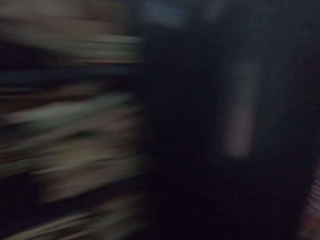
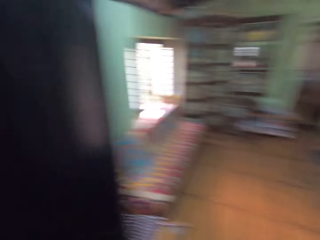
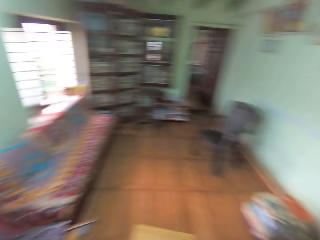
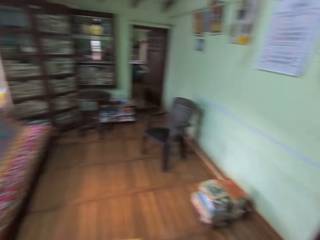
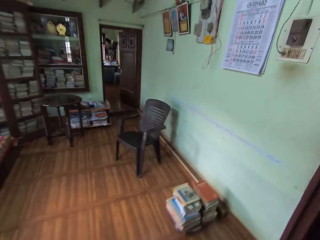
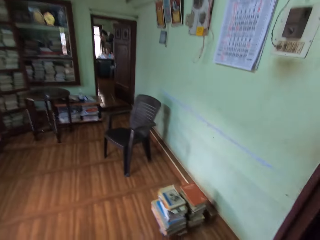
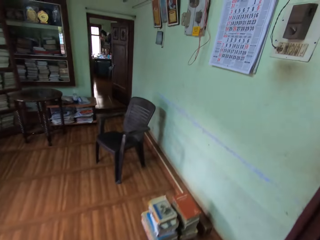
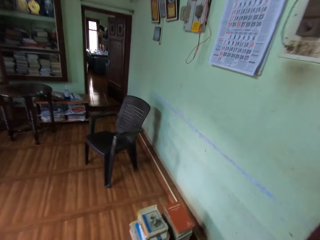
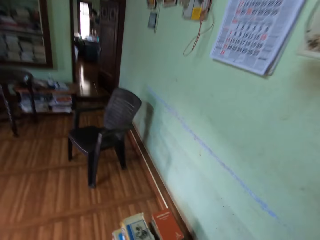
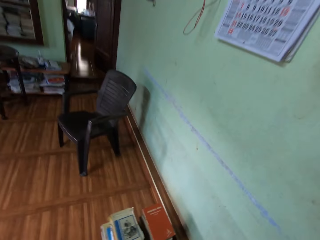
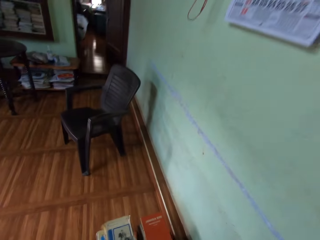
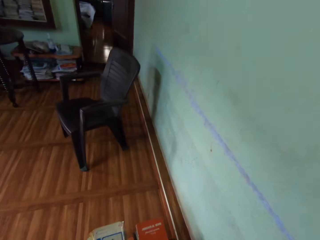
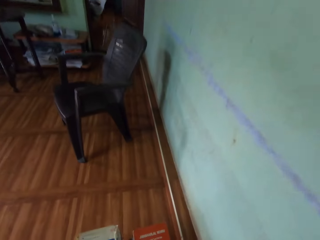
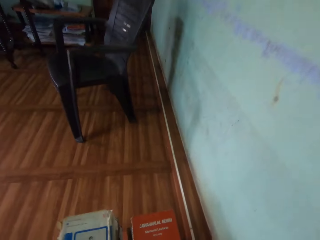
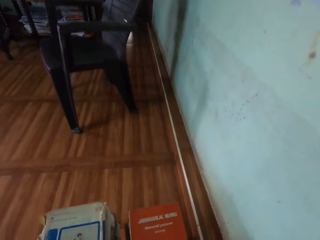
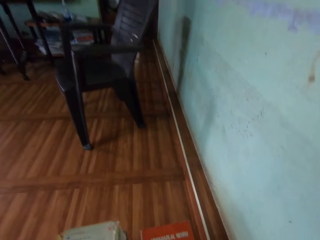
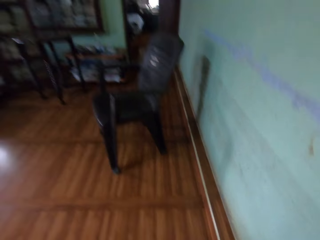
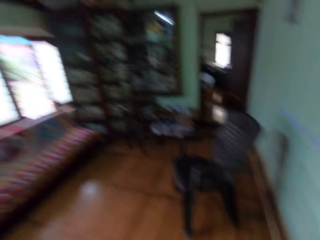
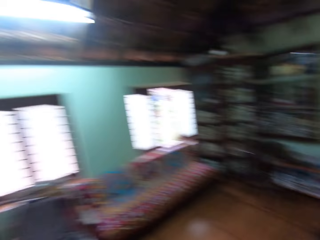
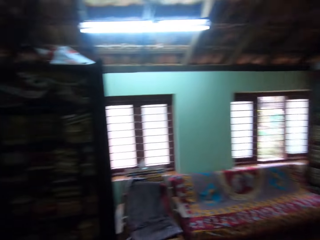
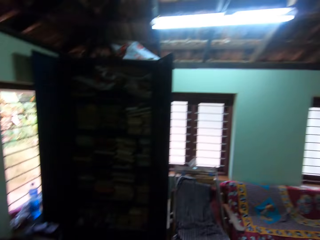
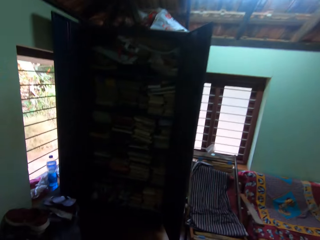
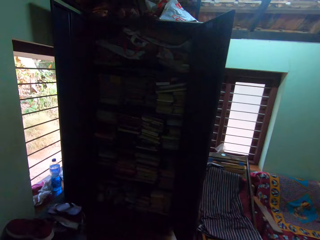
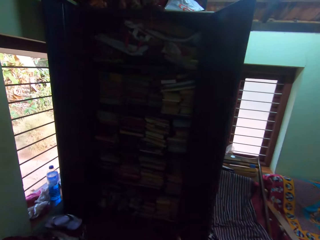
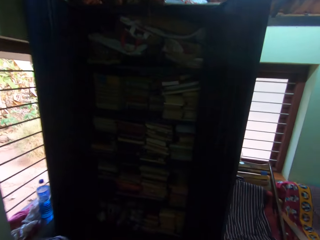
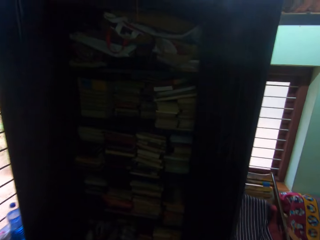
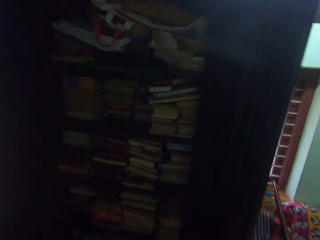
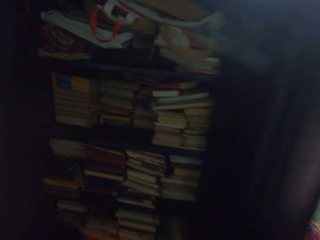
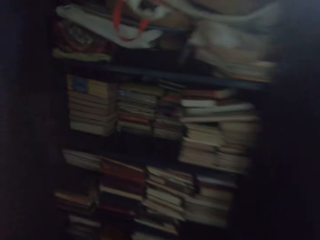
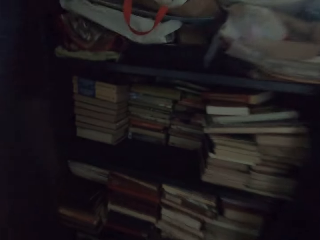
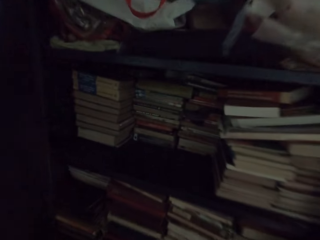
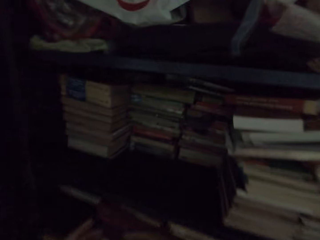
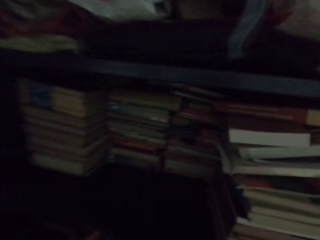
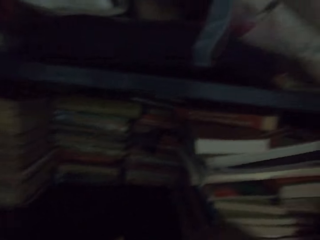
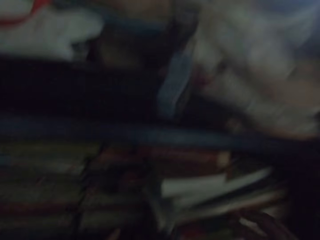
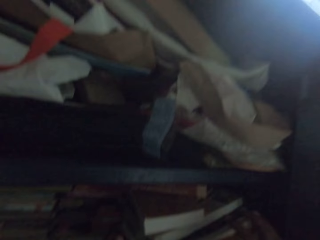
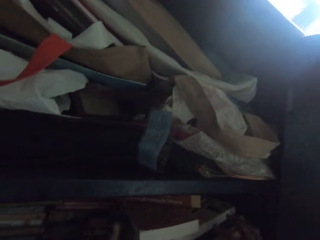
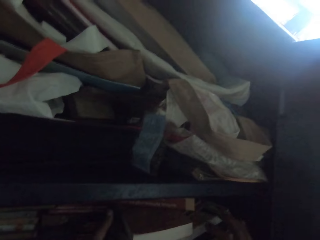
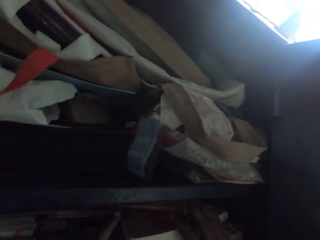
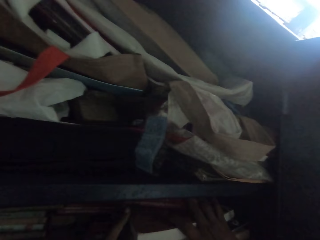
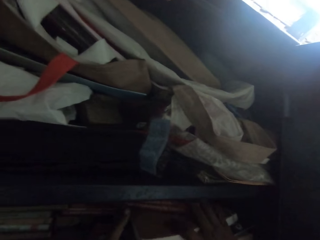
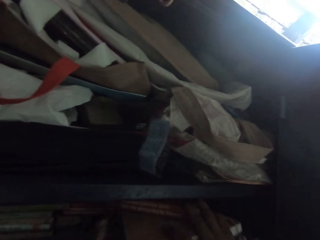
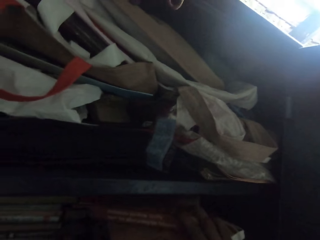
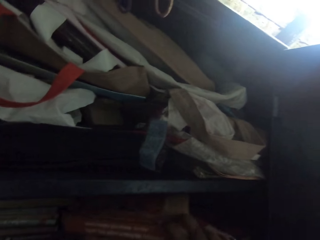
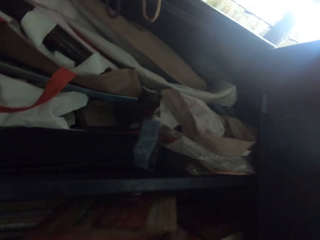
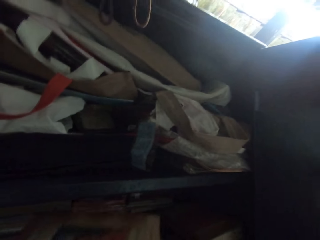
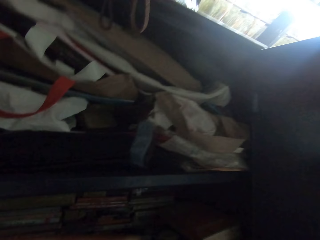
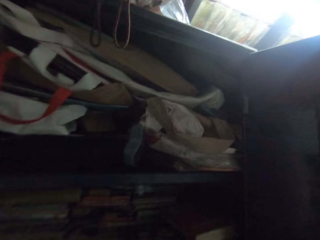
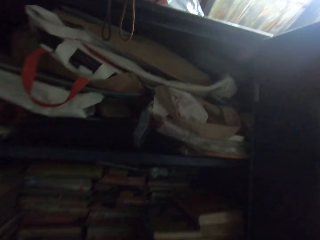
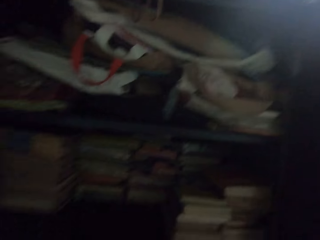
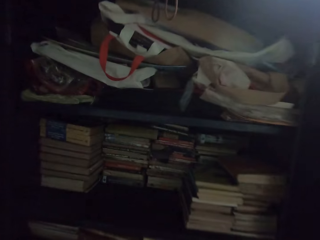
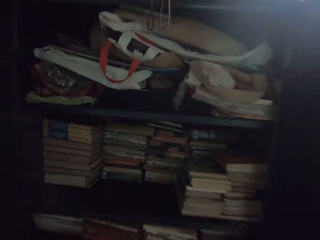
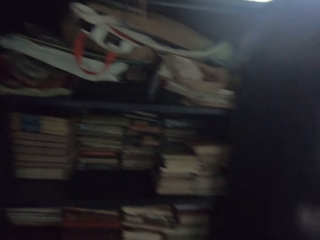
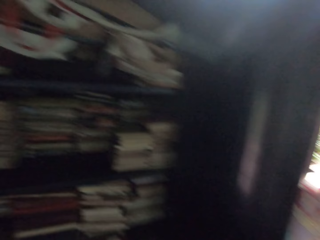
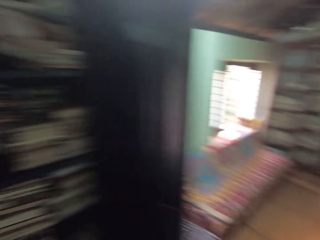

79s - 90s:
The camera wearer walks away from the shelf. He walks towards the shelf. He looks at the shelf. He pulls out books from the middle compartment of the shelf with his hands. He moves the books.

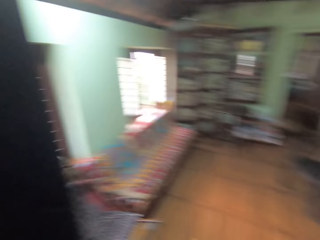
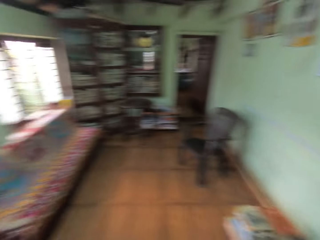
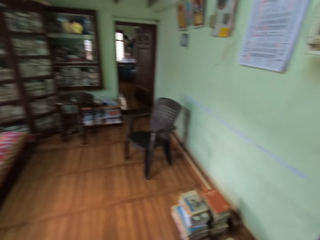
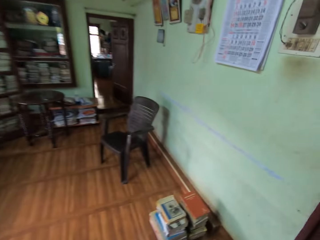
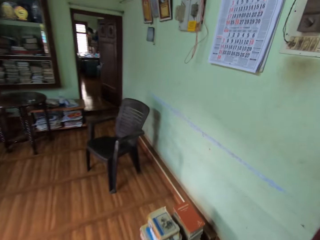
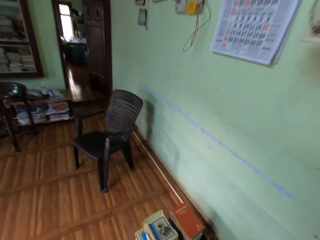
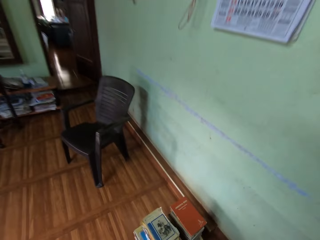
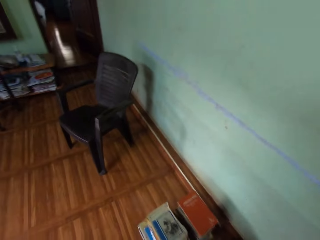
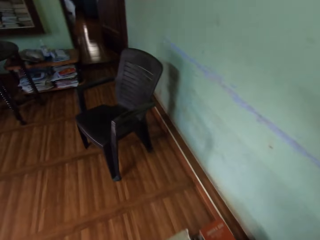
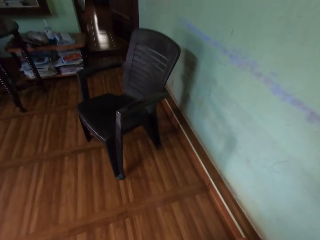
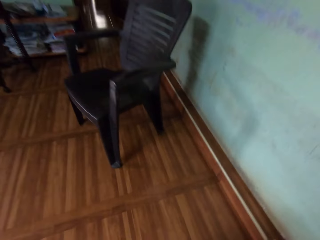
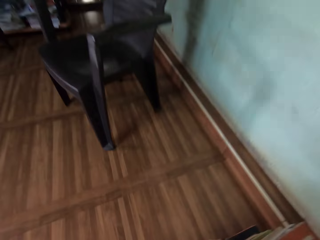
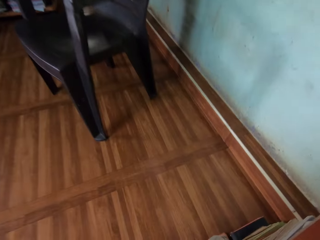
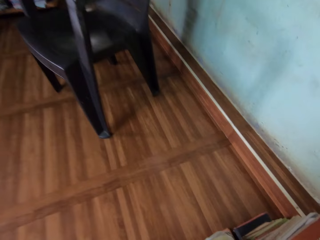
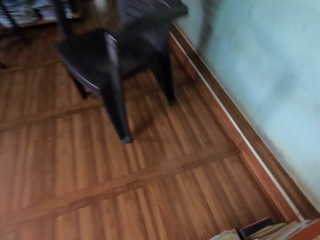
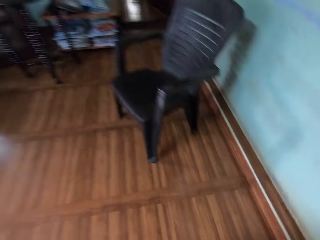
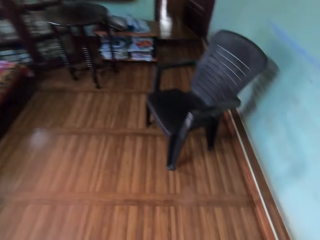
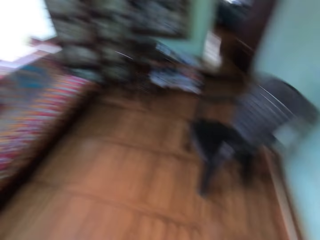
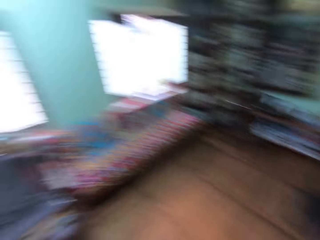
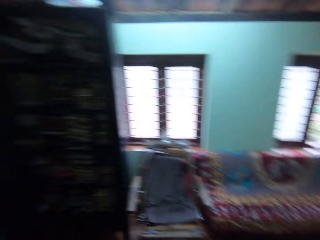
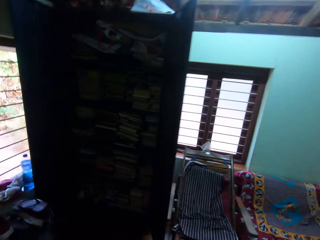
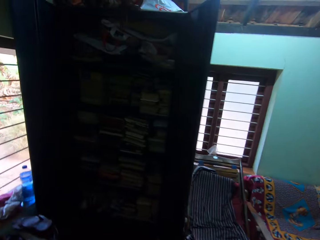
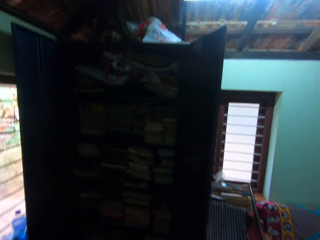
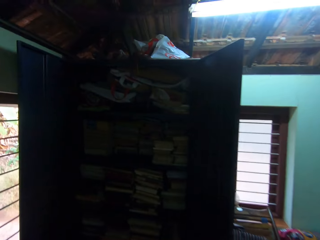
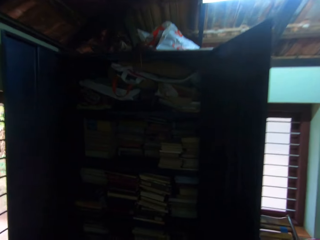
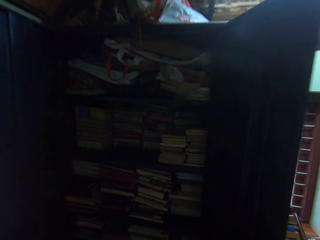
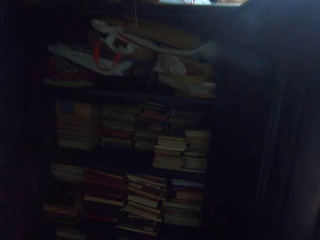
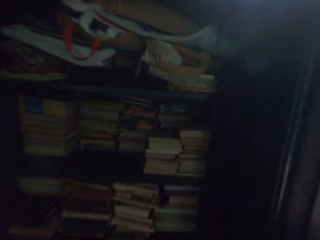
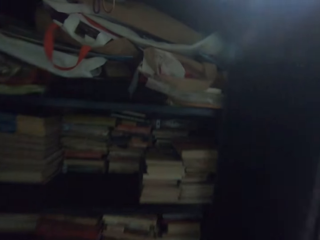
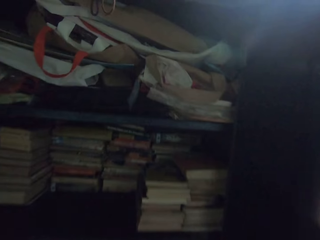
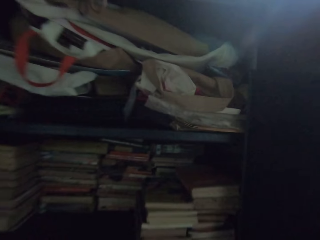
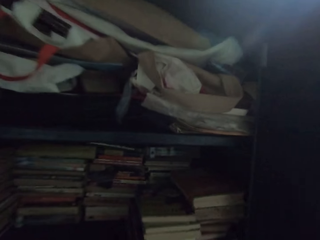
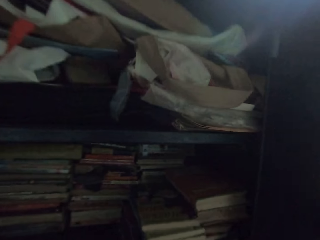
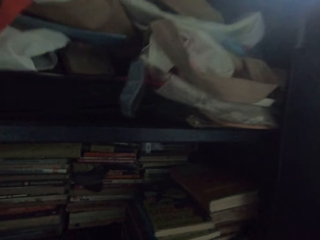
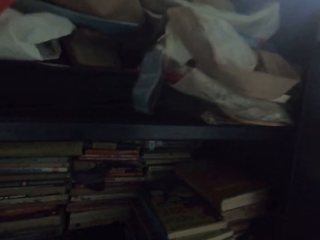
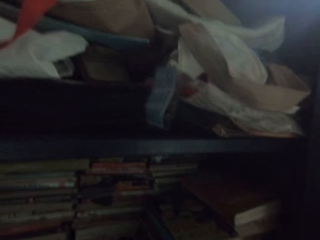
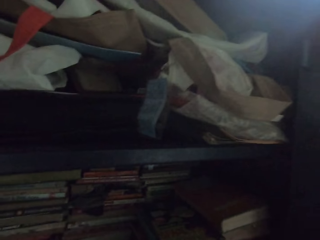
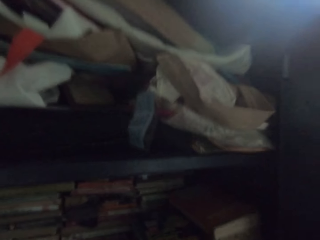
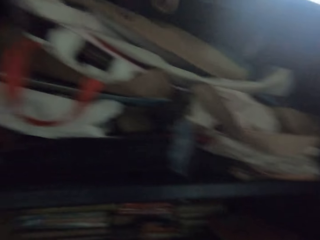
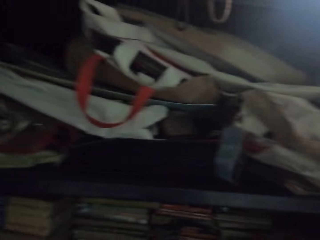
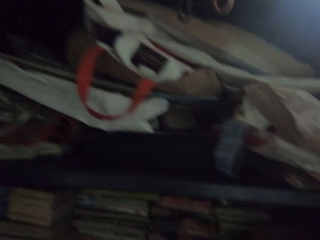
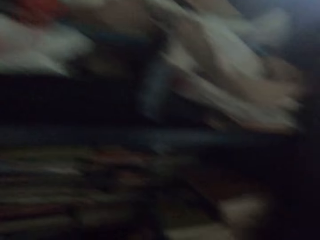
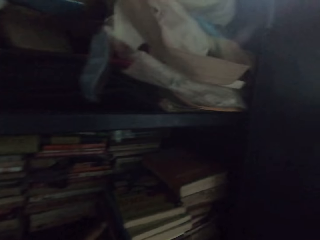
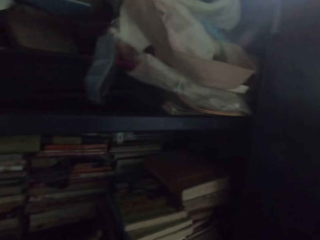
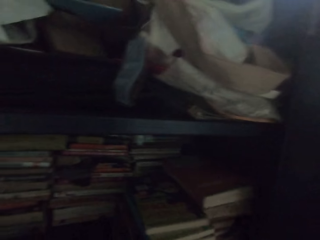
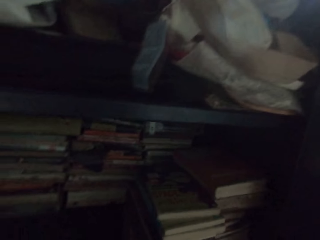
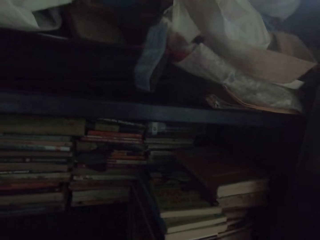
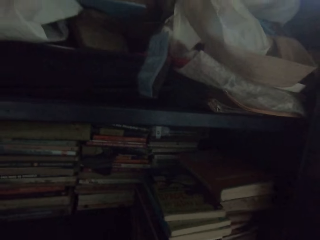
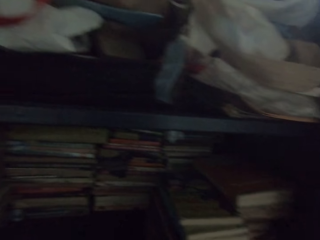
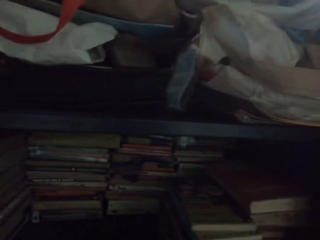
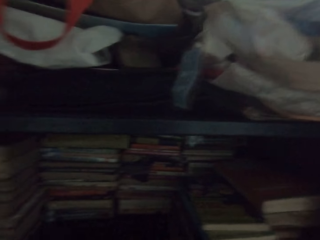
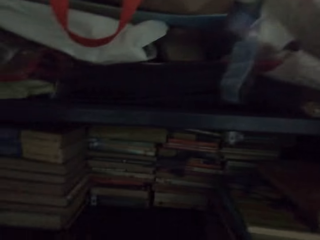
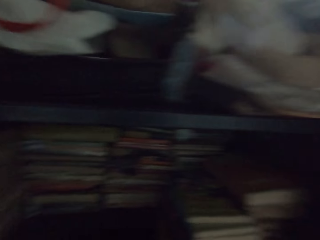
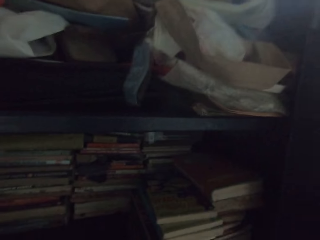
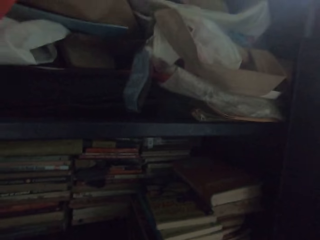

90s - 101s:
The camera wearer walks away from the shelf. They walk towards the shelf. They look at the books.
